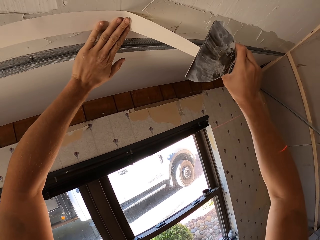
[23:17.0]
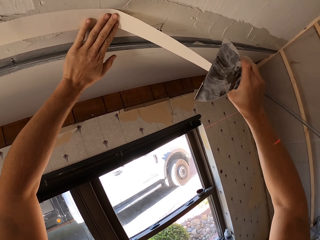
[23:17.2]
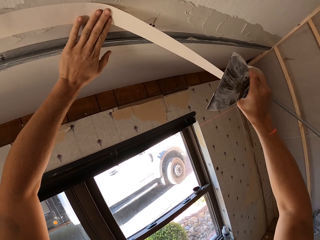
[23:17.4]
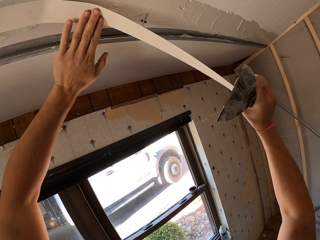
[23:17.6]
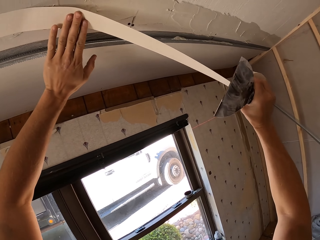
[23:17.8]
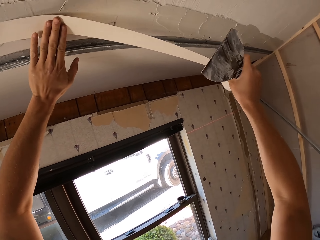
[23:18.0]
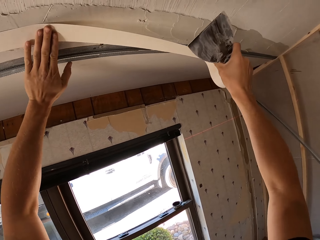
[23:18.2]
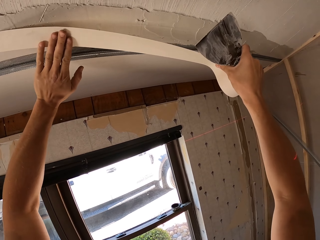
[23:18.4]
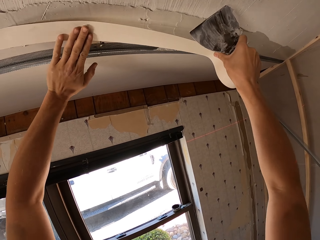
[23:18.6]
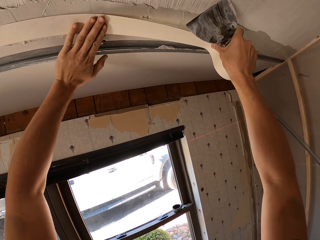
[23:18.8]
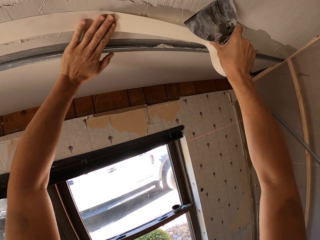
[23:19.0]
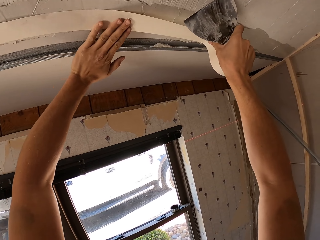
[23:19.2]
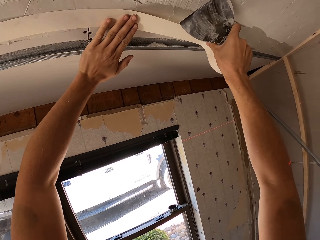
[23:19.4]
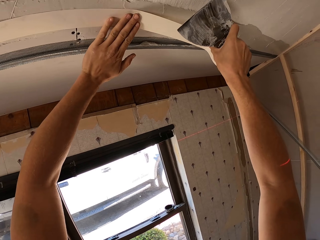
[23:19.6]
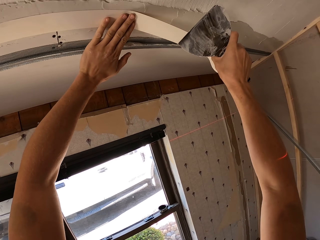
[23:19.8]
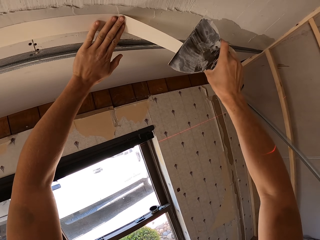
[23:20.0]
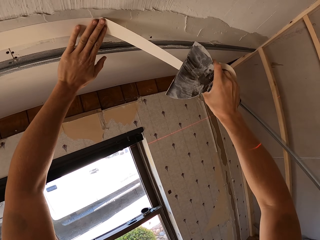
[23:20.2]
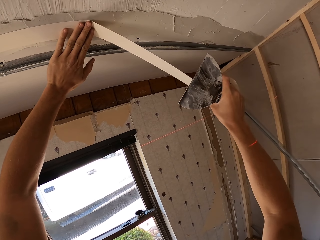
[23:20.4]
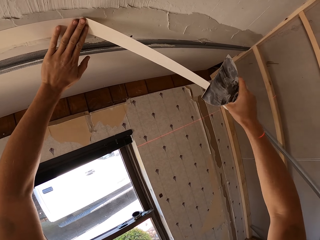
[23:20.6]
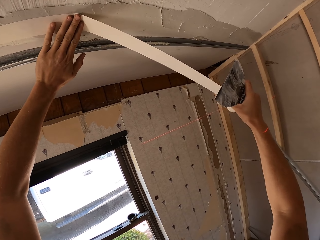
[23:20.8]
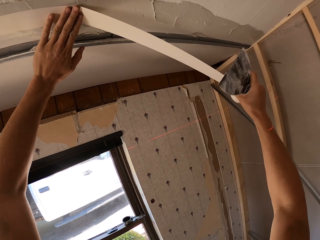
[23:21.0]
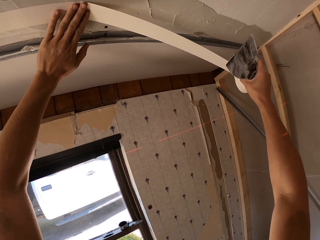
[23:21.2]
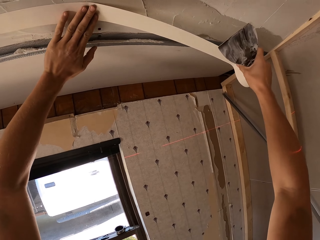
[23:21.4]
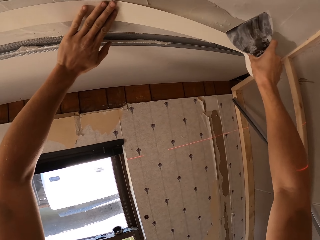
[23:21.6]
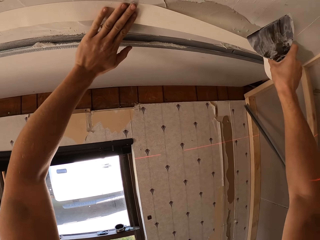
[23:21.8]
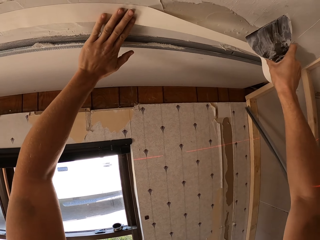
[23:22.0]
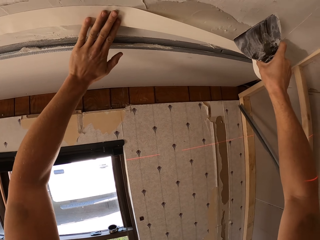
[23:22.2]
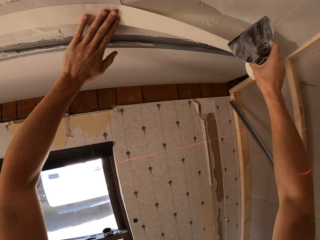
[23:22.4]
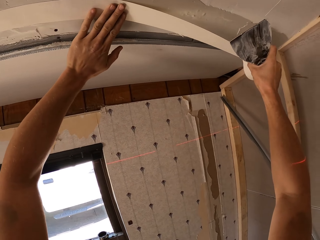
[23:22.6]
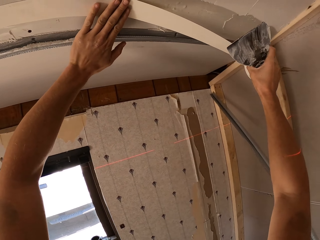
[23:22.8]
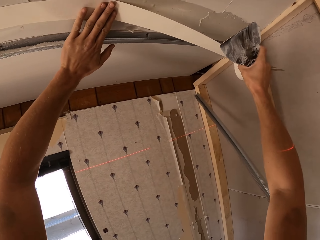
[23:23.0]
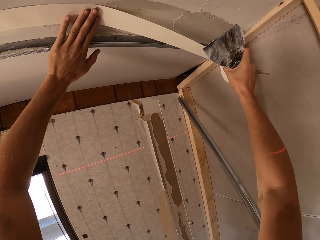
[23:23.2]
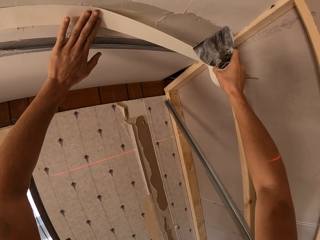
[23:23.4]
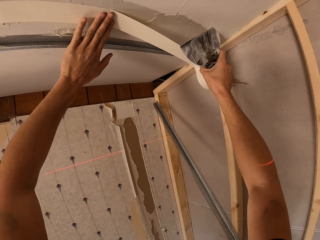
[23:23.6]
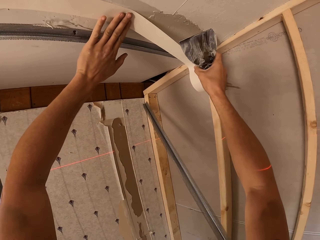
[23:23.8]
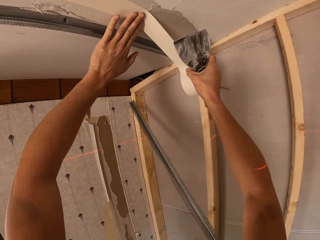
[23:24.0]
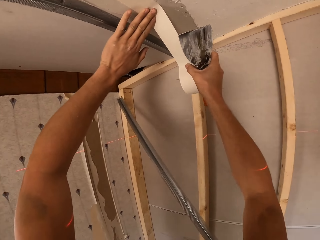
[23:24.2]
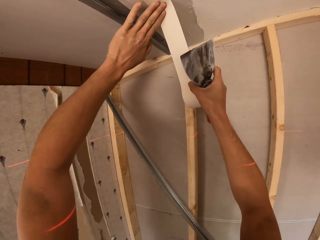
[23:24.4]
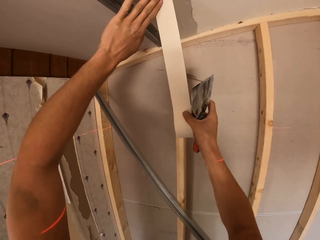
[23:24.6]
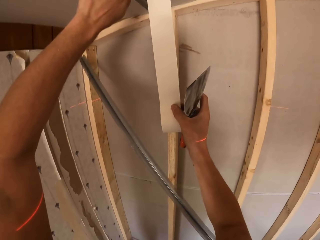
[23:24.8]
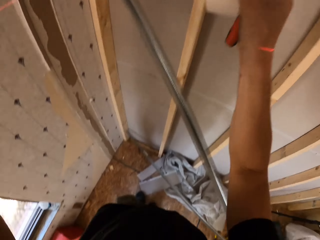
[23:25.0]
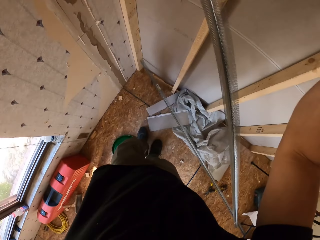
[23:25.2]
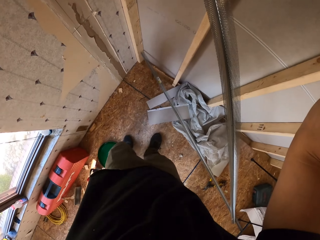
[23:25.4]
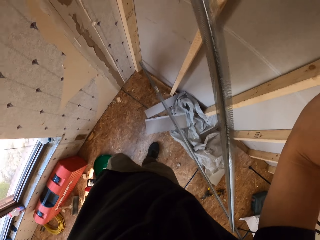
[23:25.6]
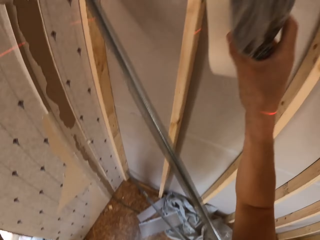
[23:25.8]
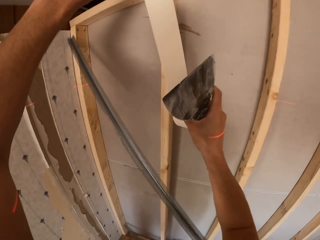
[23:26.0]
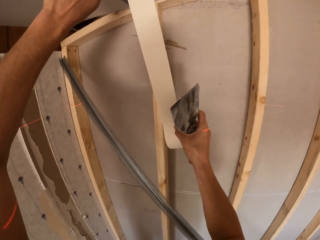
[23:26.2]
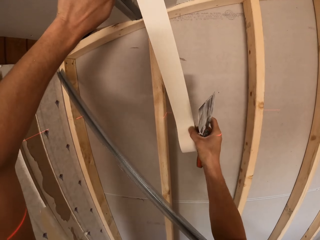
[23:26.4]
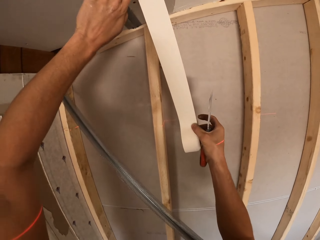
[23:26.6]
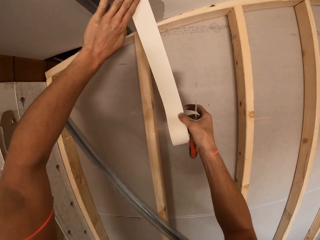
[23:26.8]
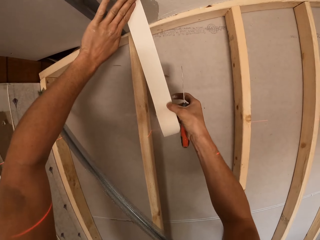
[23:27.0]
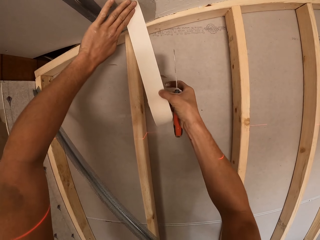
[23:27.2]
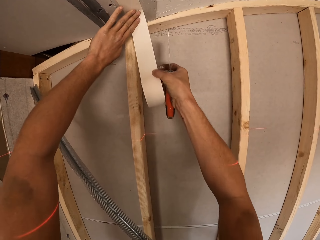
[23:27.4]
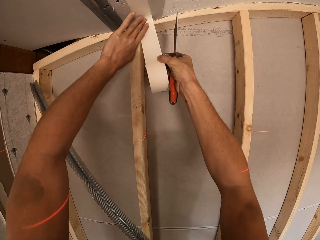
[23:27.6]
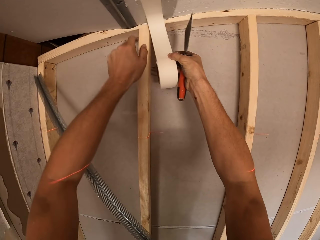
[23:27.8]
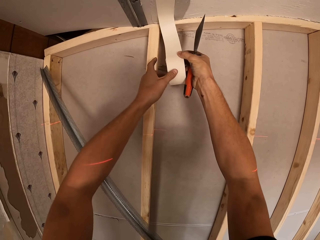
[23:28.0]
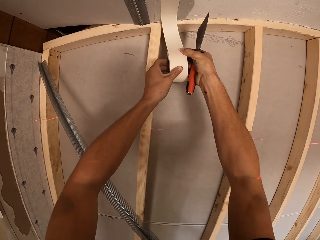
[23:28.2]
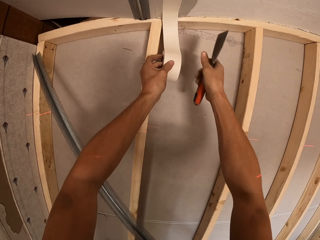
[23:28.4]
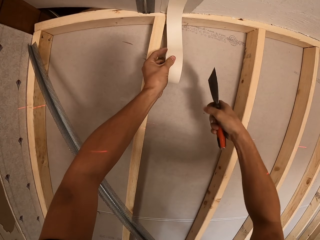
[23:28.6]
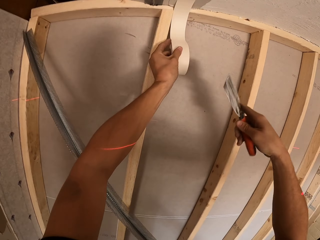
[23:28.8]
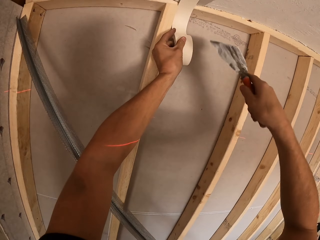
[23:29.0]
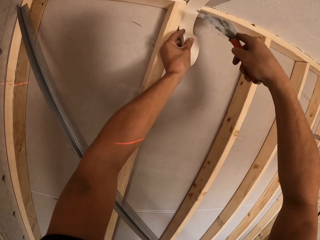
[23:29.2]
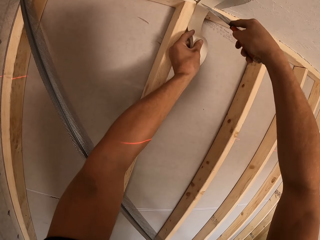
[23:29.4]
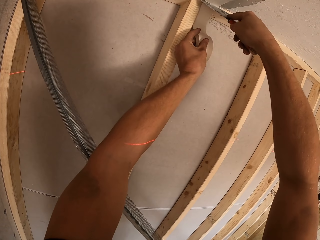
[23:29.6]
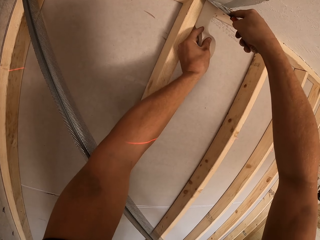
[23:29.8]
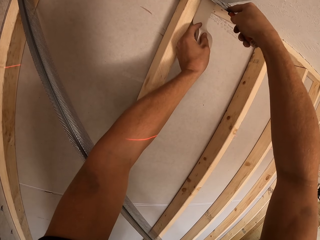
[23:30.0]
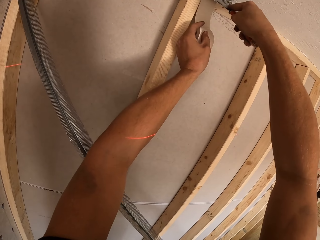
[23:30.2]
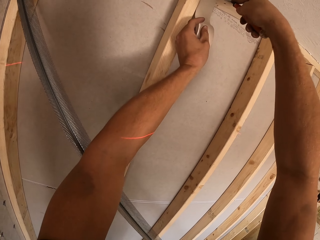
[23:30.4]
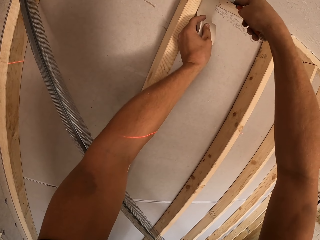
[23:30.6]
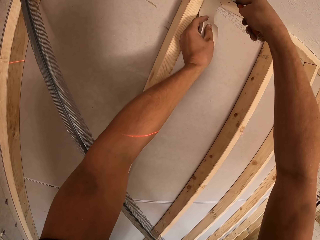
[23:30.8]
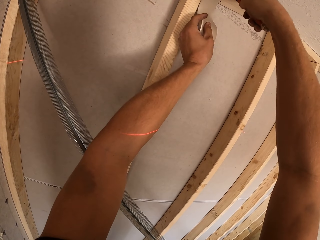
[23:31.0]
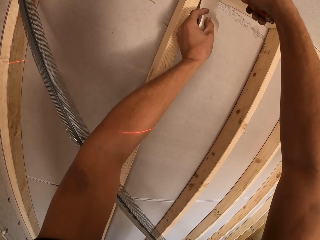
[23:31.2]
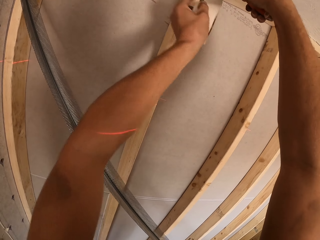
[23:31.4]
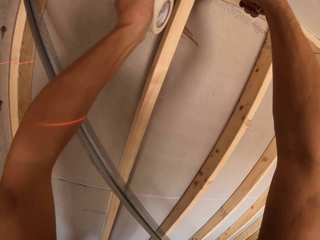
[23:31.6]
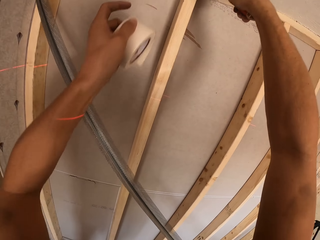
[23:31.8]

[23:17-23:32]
The camera wearer sticks sellotape on a ceiling. They pull the sellotape, stick the sellotape on the ceiling, look down, and stick the sellotape on the ceiling. They cut the sellotape with a scraper.

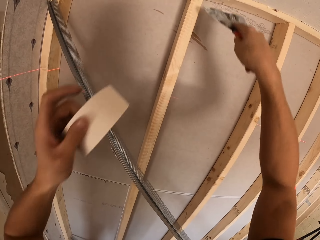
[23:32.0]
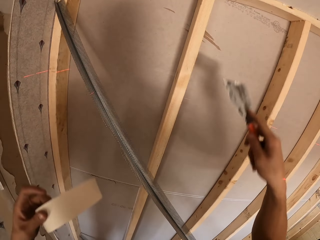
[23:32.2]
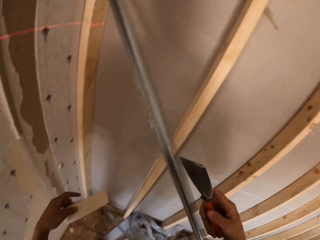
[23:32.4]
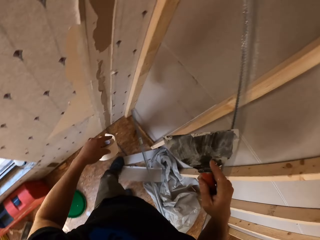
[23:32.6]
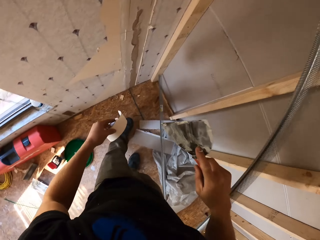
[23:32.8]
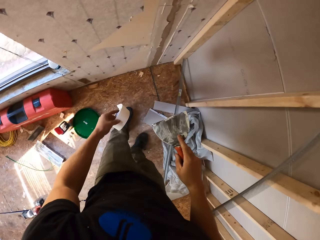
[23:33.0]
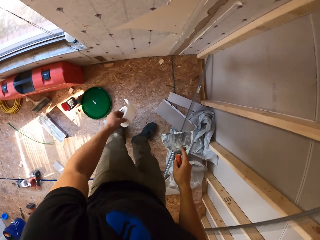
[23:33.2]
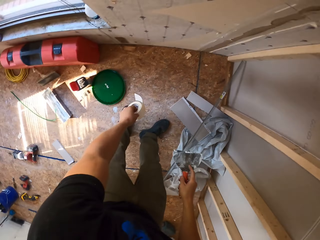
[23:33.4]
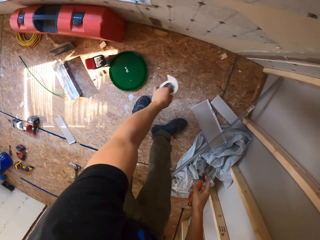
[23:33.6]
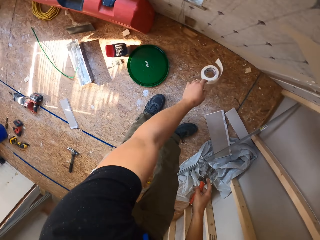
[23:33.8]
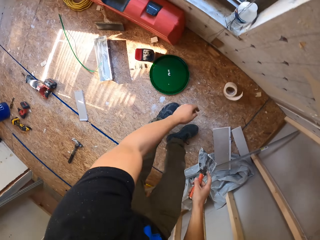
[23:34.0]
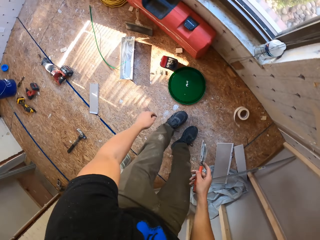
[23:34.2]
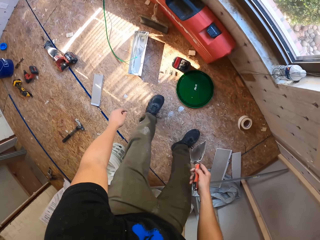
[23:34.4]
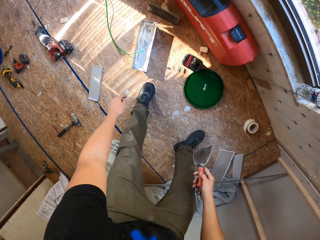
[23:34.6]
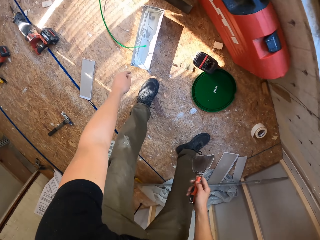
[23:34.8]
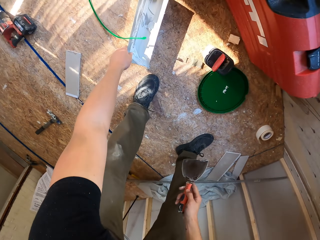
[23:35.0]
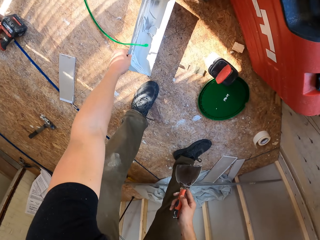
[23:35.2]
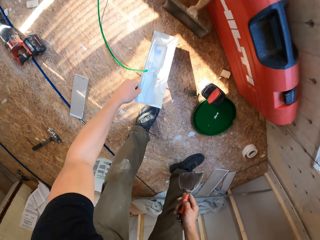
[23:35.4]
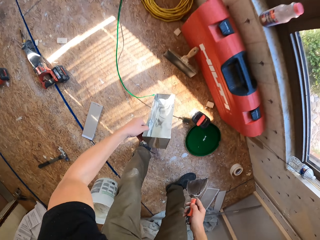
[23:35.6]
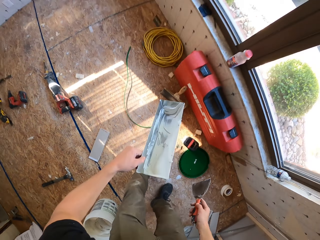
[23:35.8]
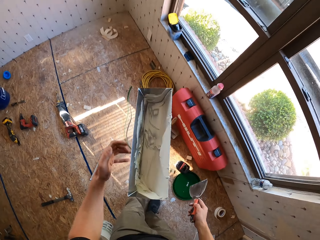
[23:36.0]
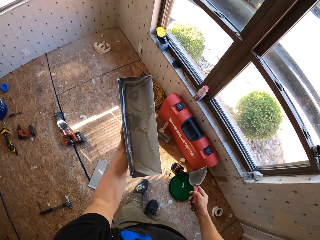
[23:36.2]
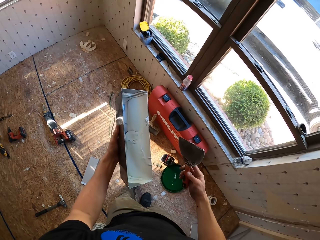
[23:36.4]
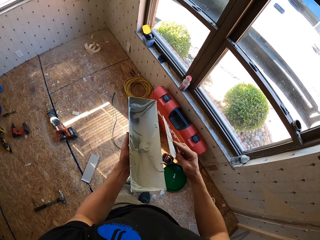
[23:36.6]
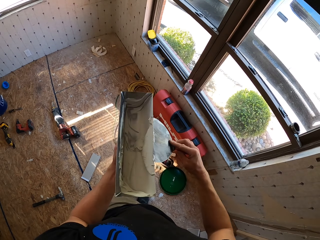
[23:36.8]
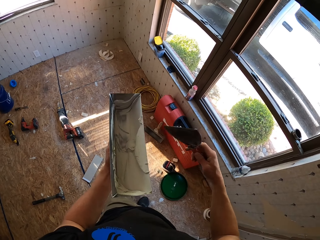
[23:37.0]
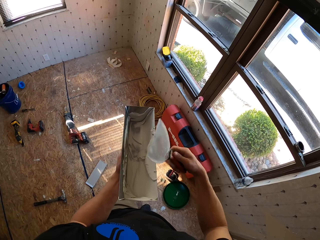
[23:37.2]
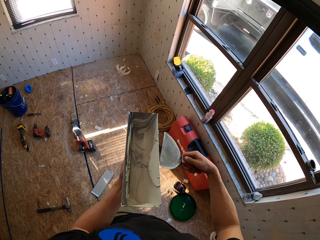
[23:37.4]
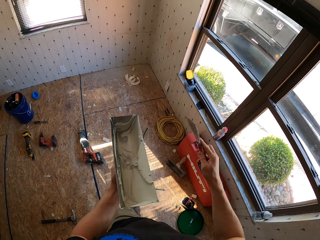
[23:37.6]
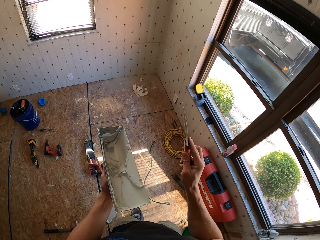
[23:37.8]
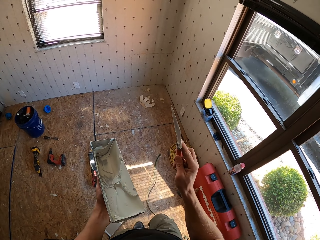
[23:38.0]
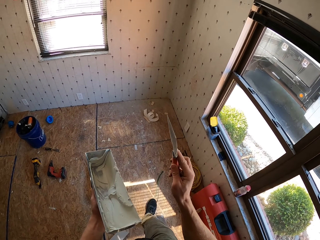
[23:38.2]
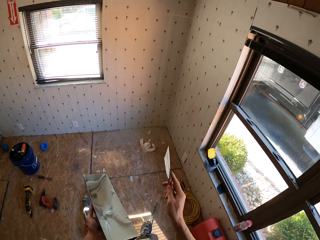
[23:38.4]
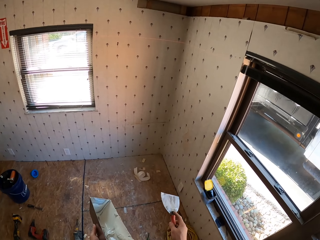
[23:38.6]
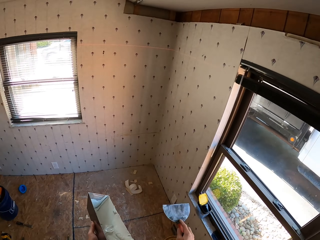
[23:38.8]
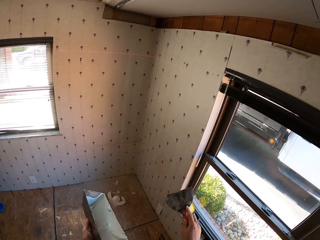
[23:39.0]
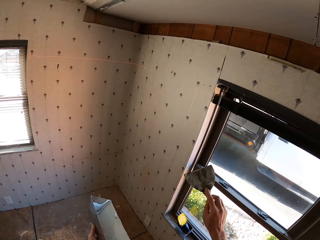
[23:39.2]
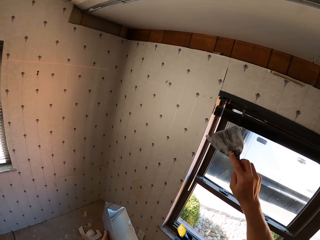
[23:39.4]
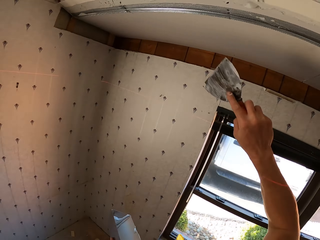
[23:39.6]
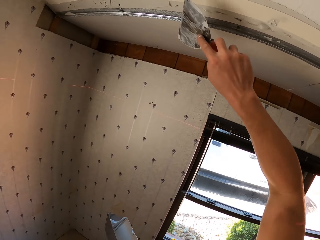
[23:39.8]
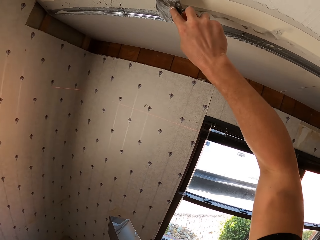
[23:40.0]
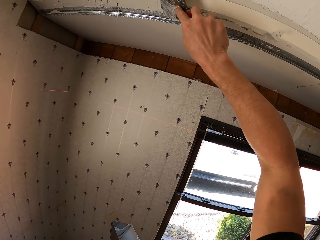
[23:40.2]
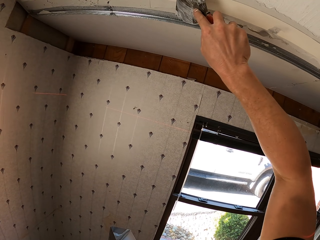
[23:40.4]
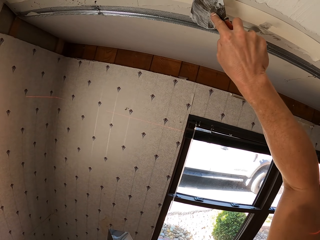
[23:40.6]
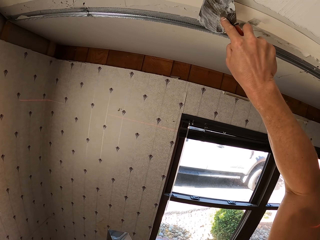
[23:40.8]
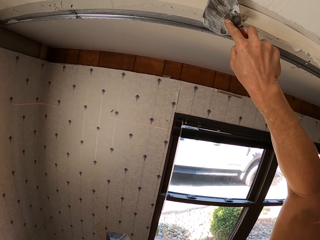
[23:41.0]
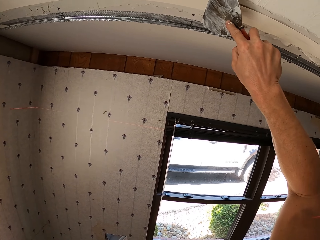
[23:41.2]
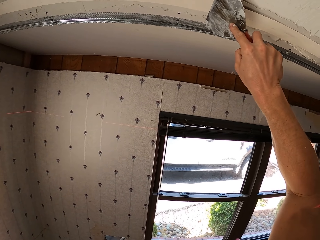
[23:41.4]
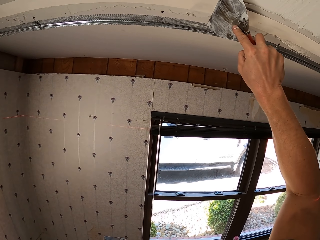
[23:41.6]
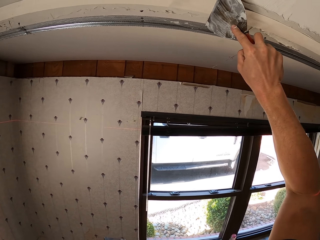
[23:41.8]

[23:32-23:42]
The camera wearer looks down. She drops the sellotape on the floor. She takes the paint container from the floor, and holds something with her left hand. She scrapes paint from the scraper on the paint container. She carries a paint tray and the scraper on the floor, and walks around the room. She applies paint on the ceiling. She sticks the sellotape on the slab with the scraper.
